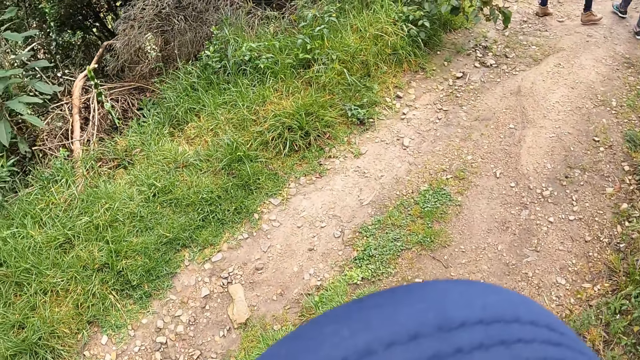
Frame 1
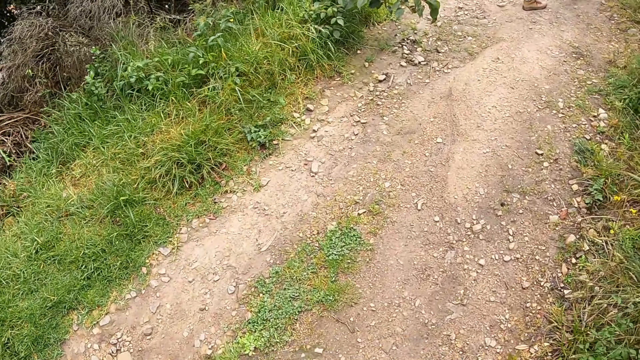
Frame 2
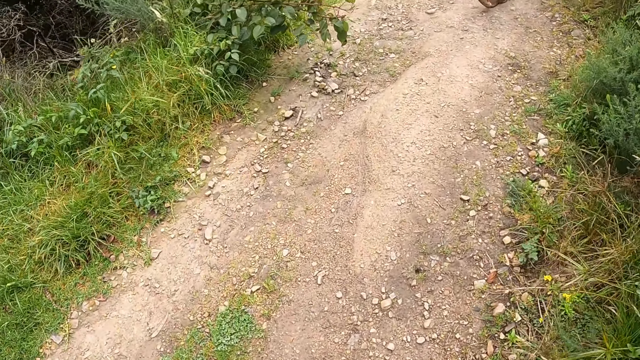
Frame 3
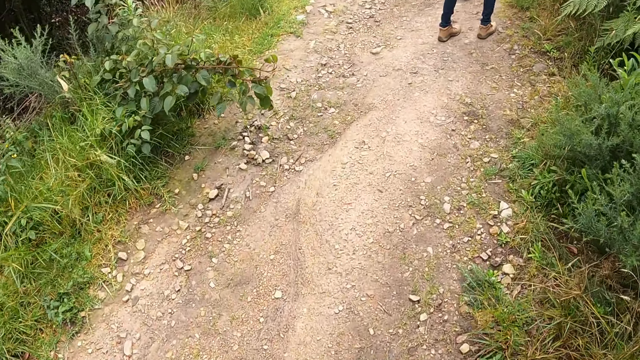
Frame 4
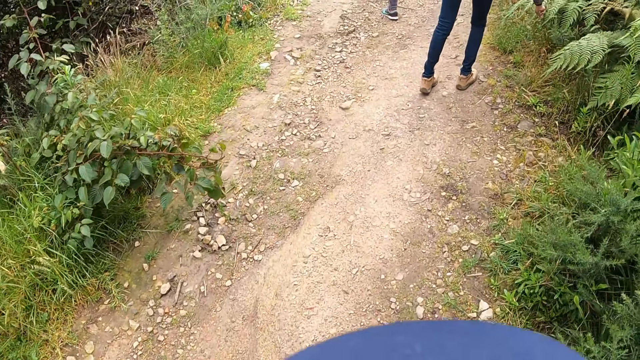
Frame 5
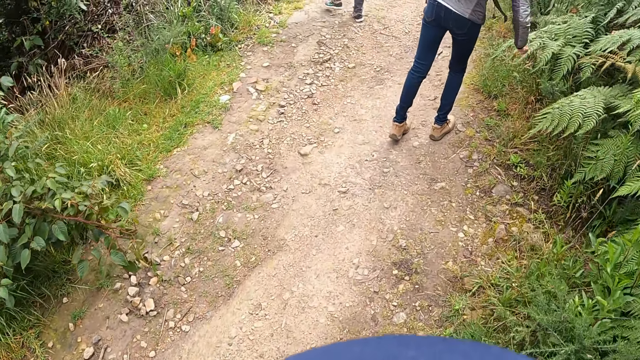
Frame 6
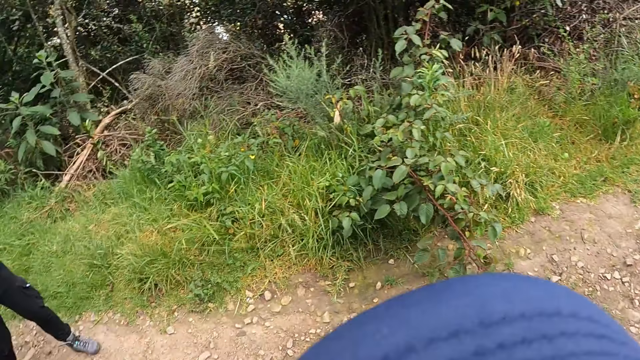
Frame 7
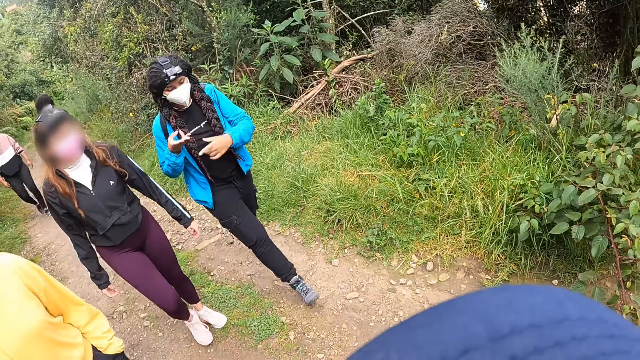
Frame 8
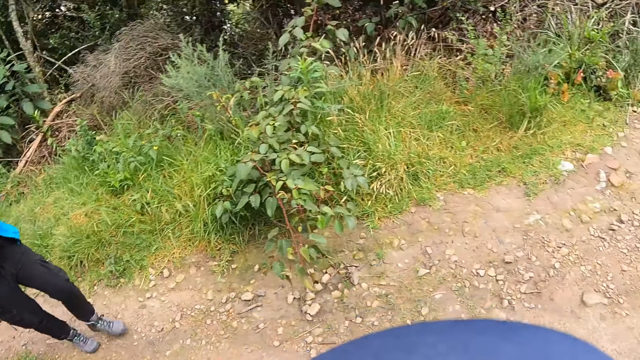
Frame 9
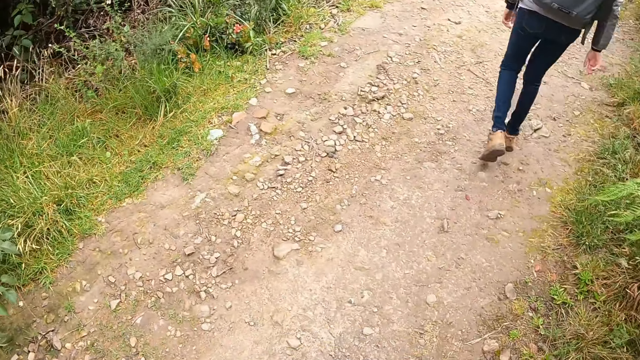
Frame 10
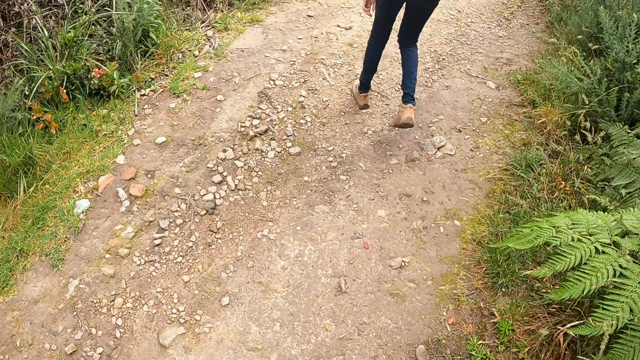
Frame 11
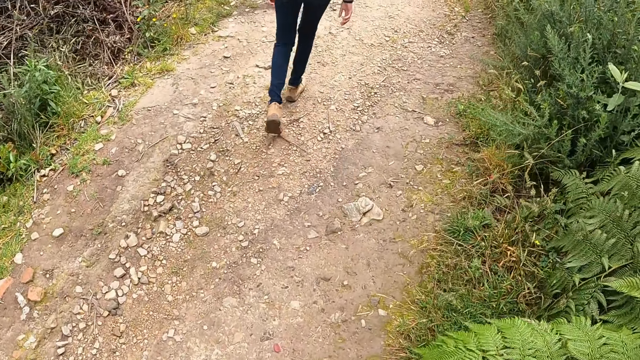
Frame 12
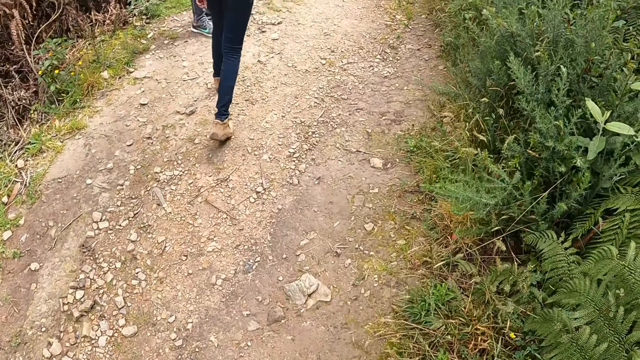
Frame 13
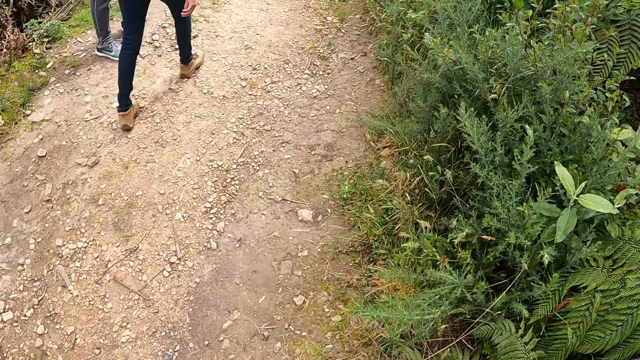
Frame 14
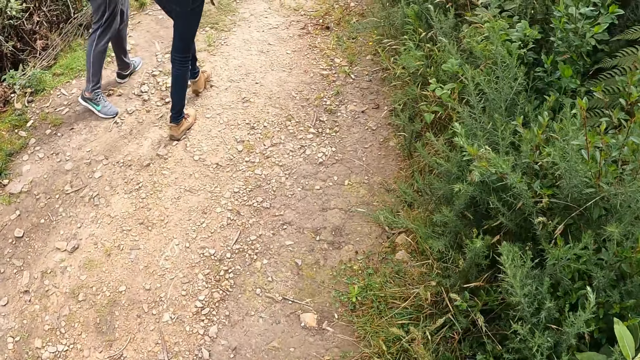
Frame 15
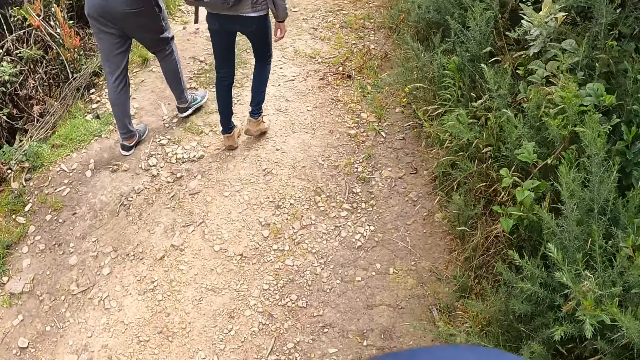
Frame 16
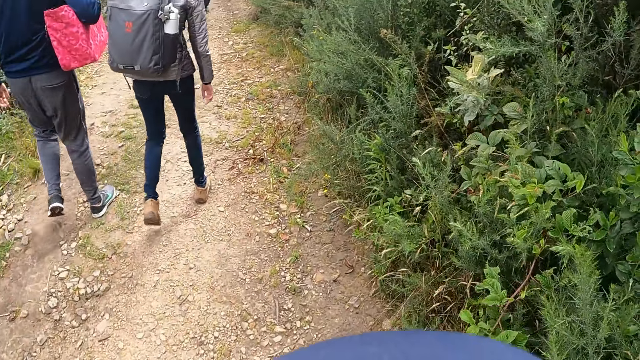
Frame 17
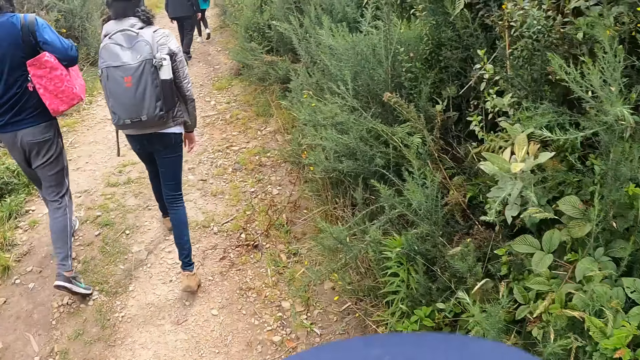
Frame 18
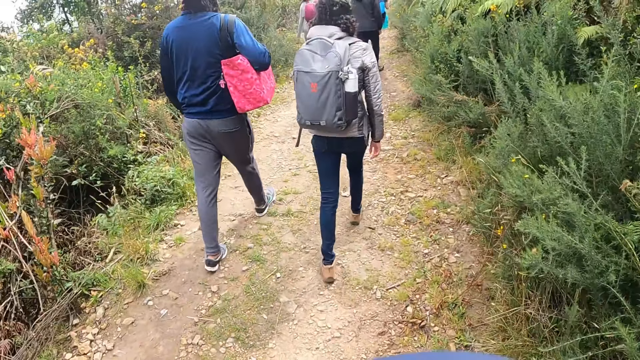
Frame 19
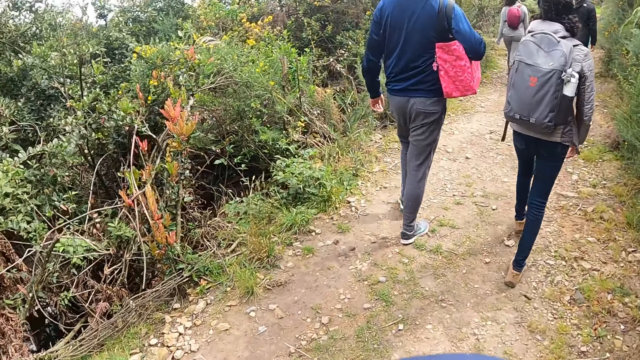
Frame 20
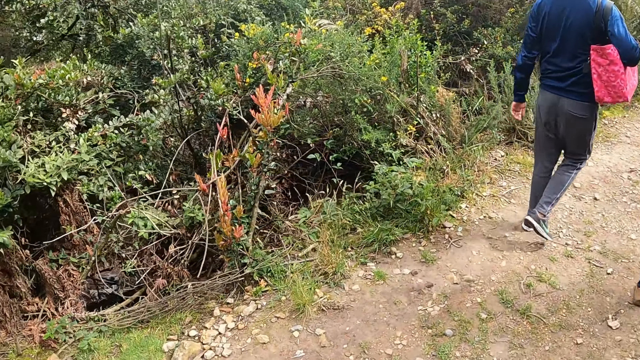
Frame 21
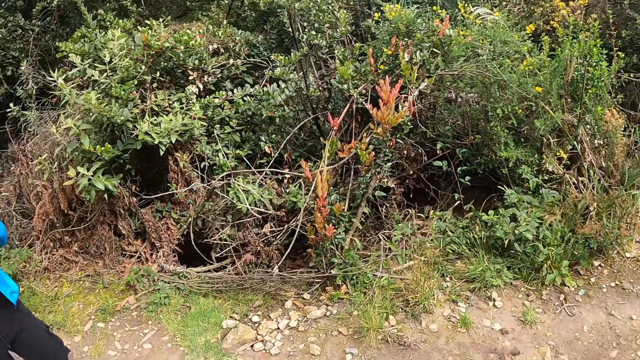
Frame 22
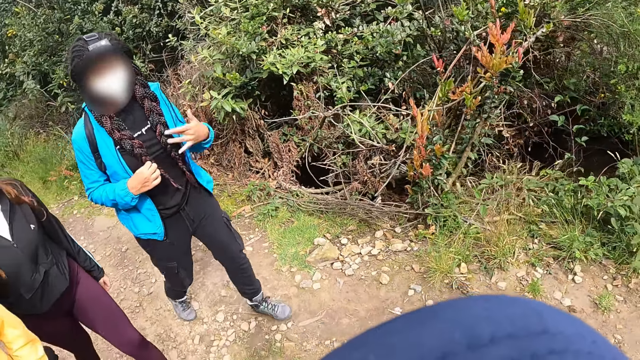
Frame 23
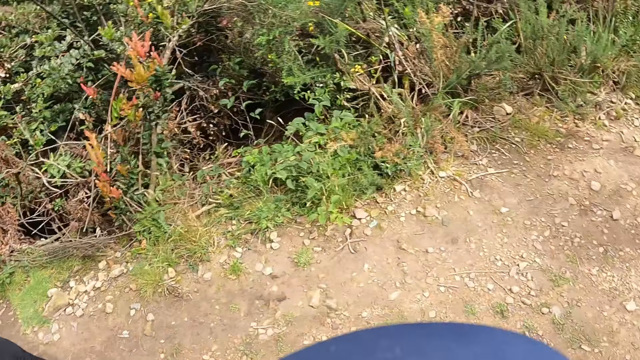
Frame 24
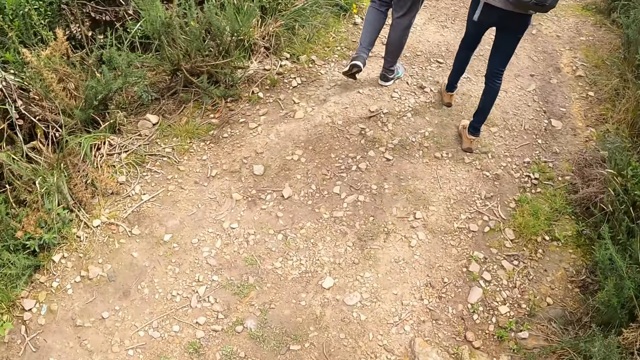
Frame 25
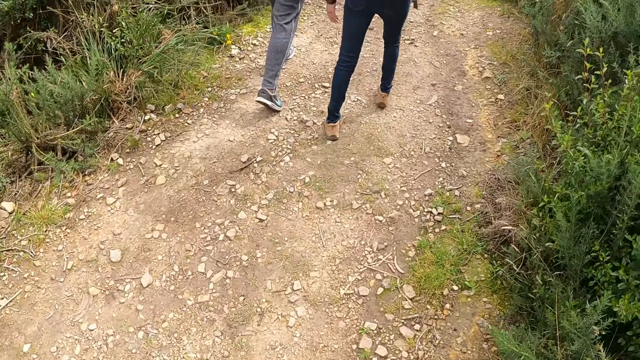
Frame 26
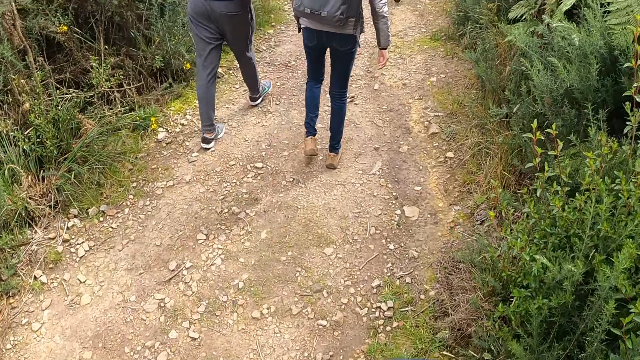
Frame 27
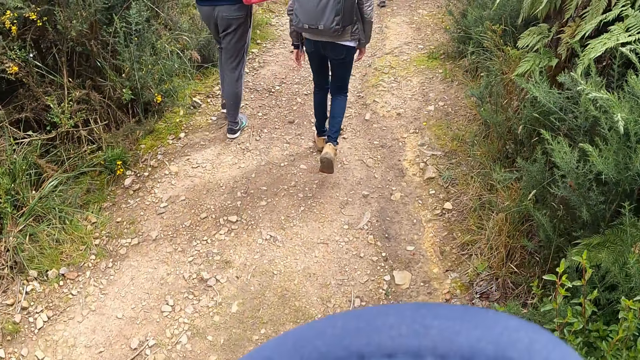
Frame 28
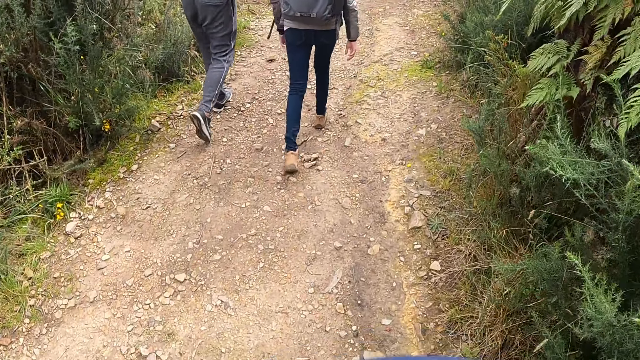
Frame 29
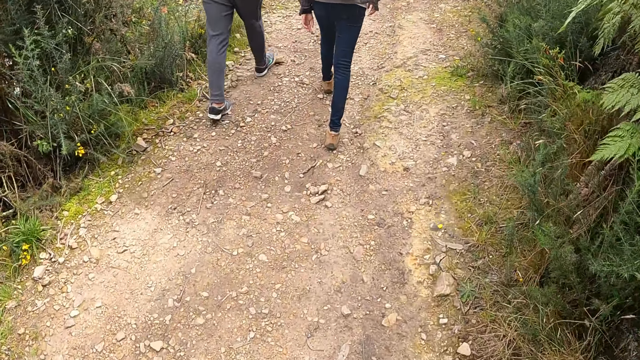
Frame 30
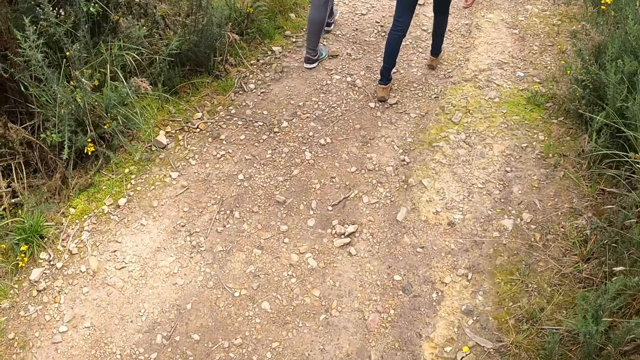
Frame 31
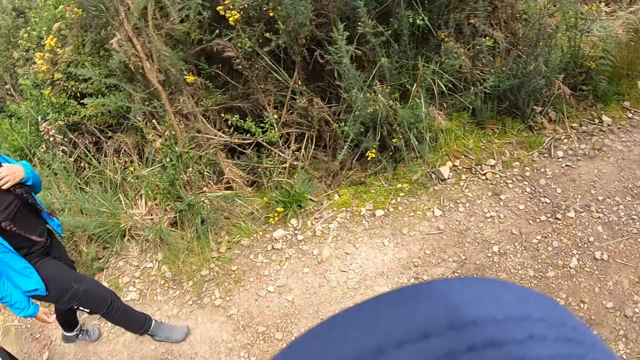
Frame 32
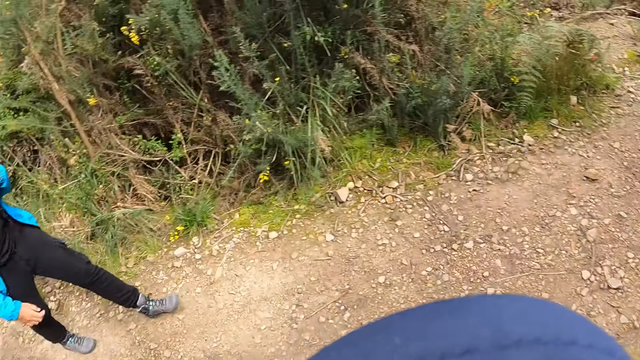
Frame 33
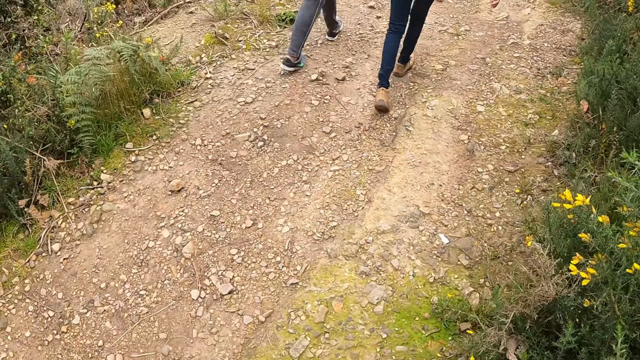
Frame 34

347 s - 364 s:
The camera wearer looks back. They look forward. They look around.

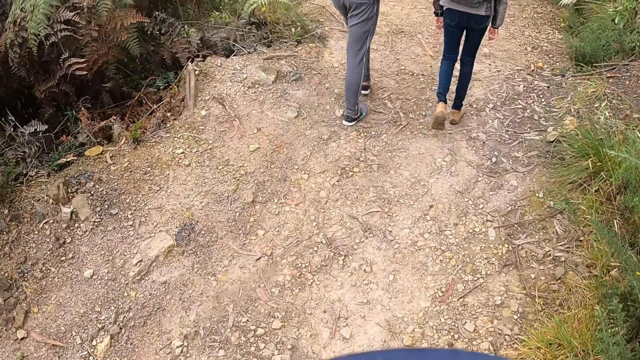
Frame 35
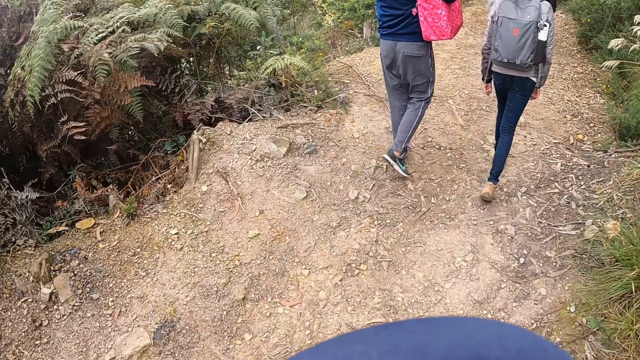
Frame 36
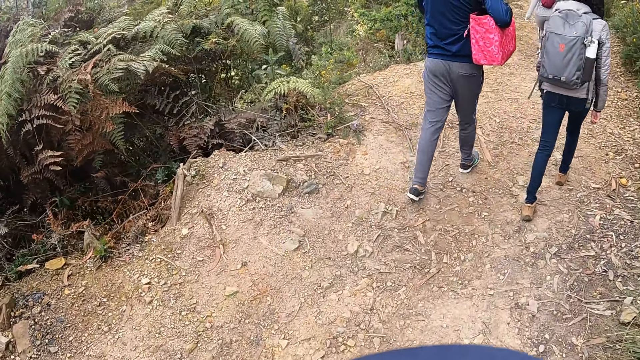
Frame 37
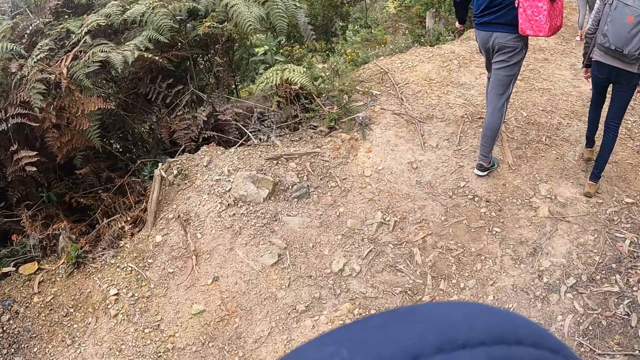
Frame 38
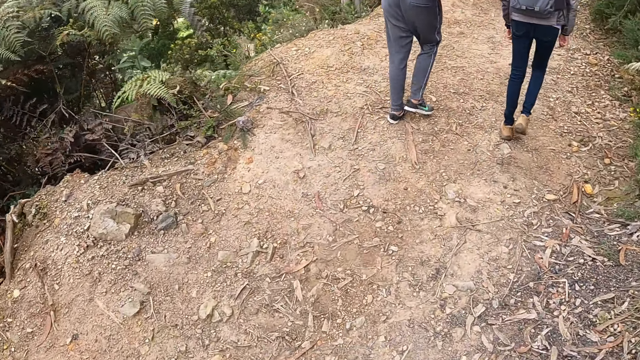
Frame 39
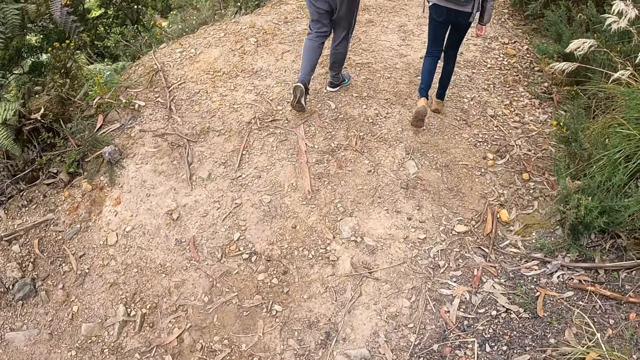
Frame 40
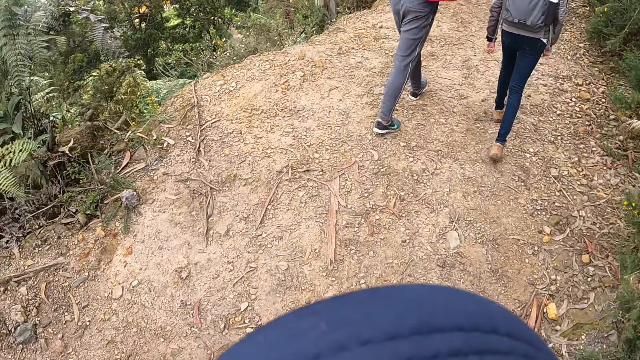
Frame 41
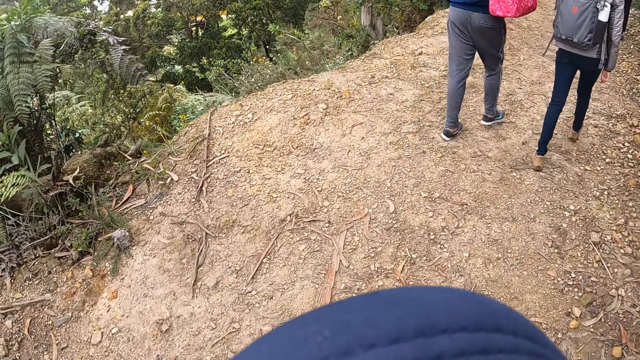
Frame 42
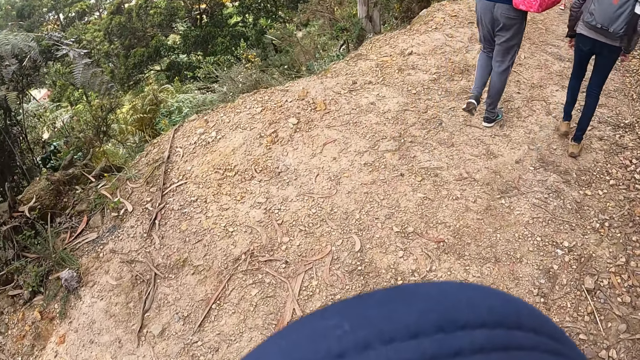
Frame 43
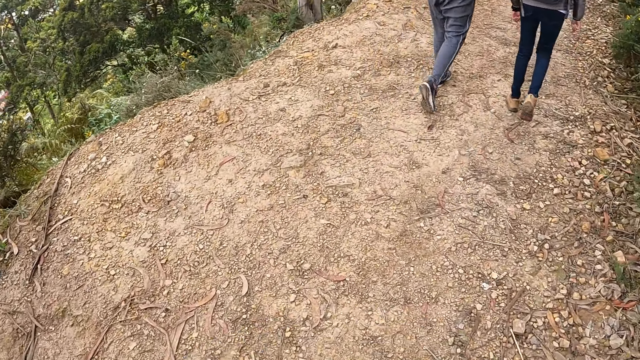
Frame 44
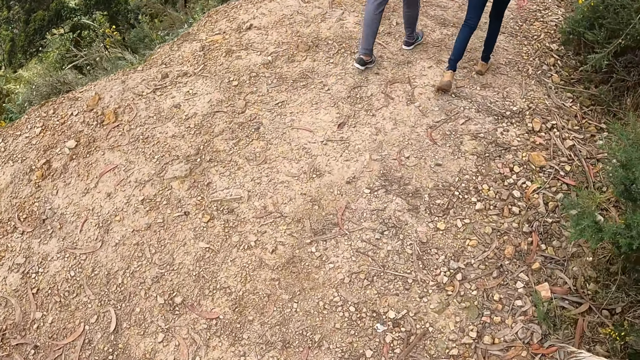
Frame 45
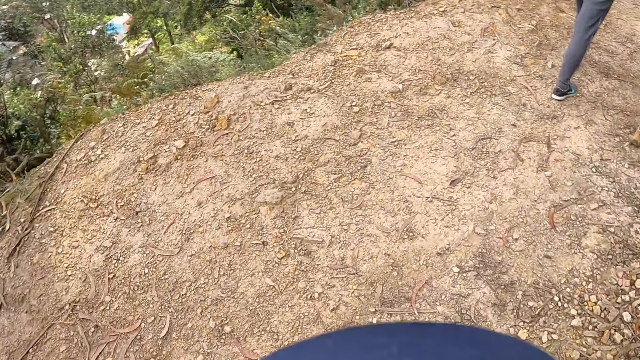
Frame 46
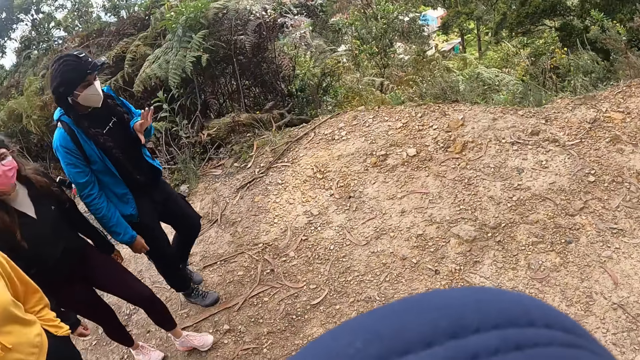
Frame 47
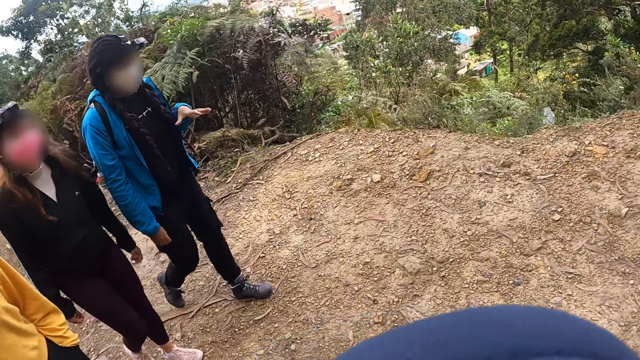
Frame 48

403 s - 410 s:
The camera wearer looks forward.
